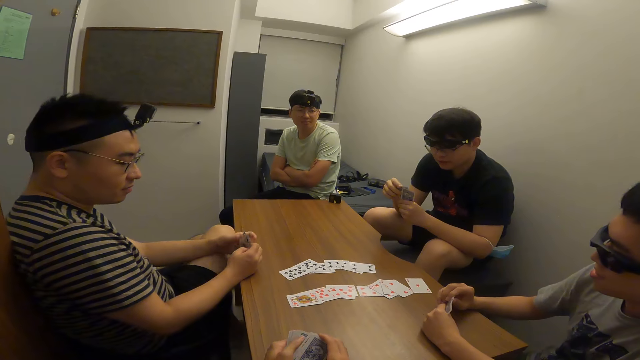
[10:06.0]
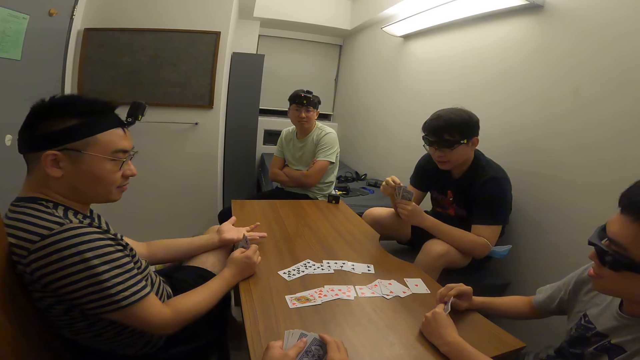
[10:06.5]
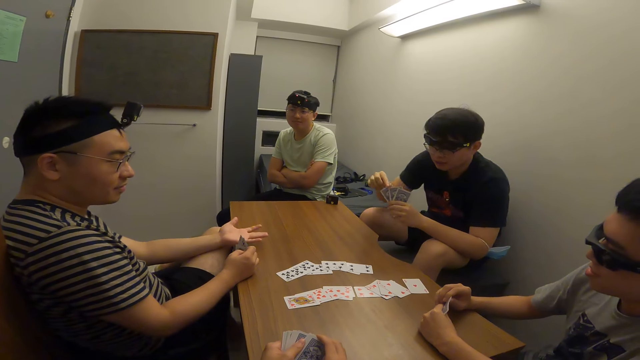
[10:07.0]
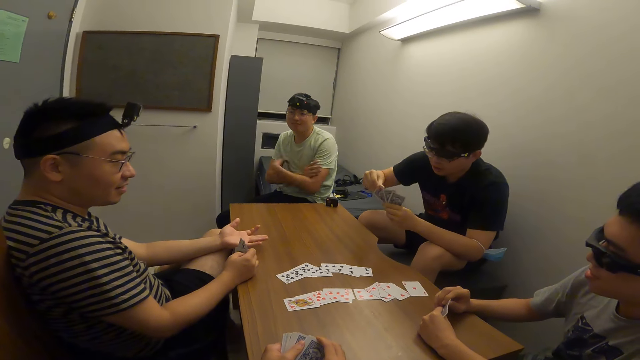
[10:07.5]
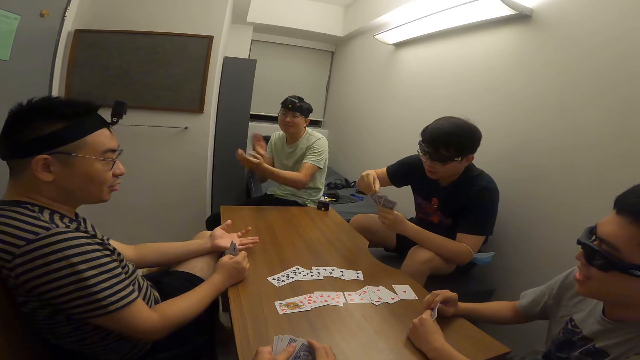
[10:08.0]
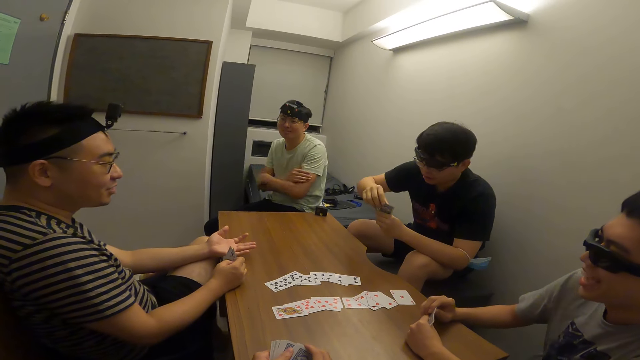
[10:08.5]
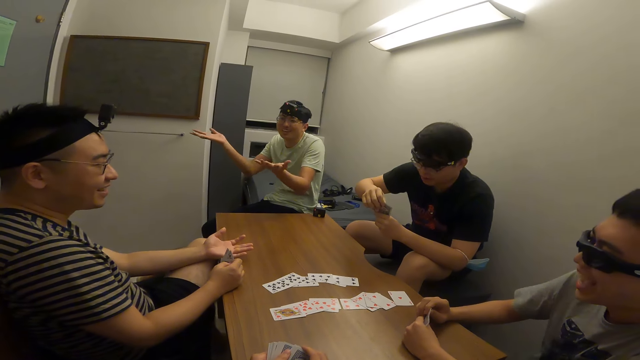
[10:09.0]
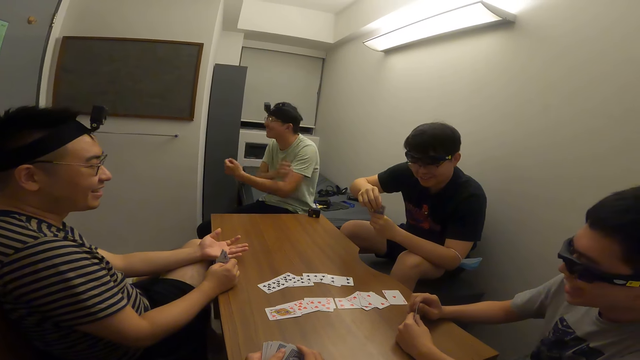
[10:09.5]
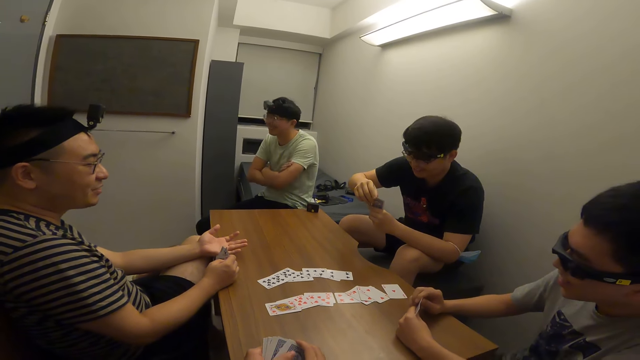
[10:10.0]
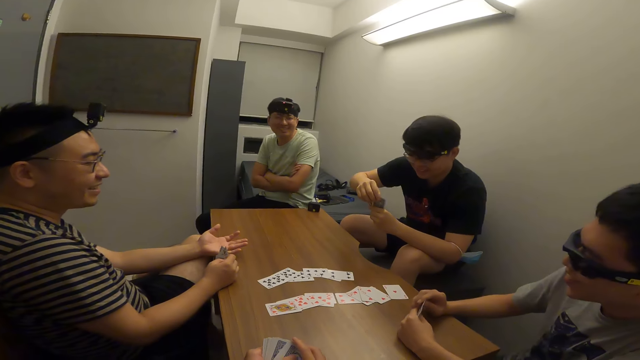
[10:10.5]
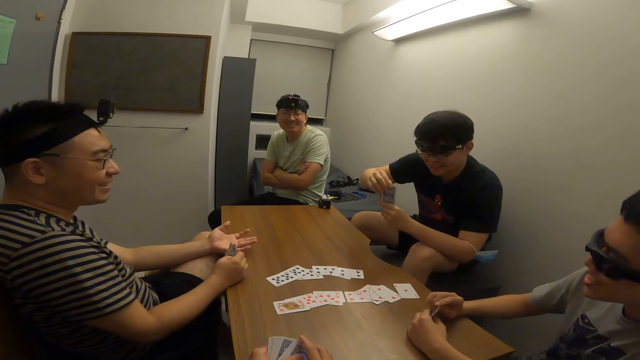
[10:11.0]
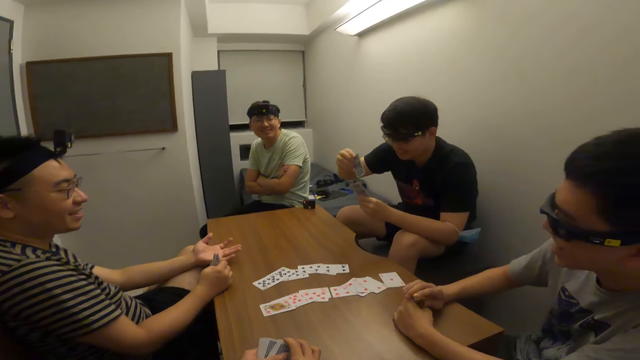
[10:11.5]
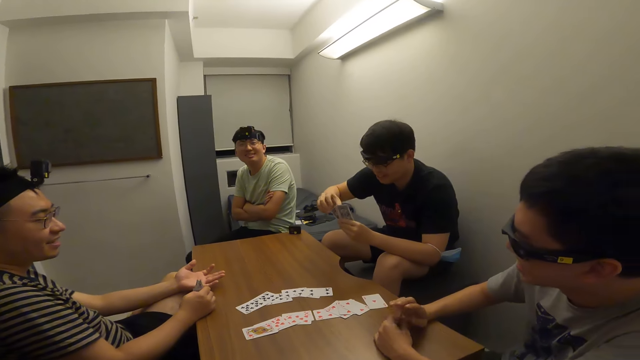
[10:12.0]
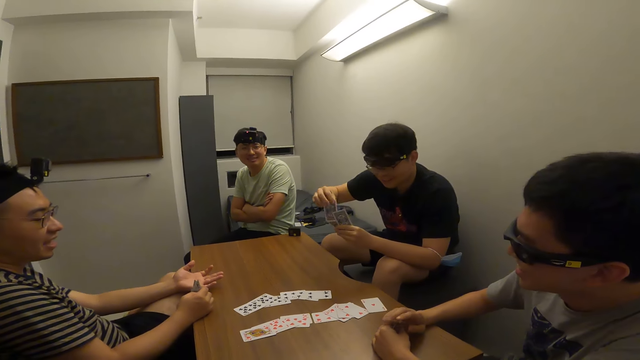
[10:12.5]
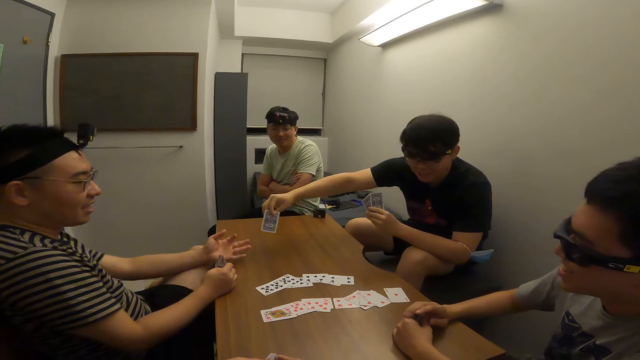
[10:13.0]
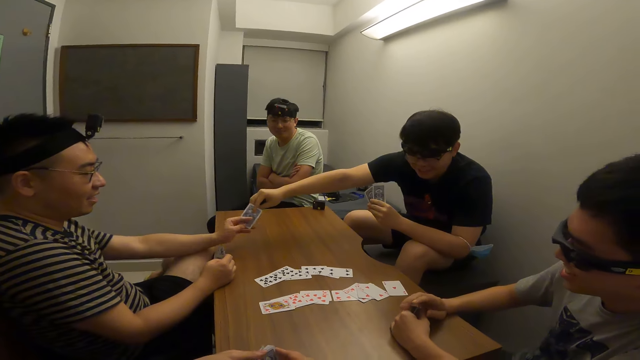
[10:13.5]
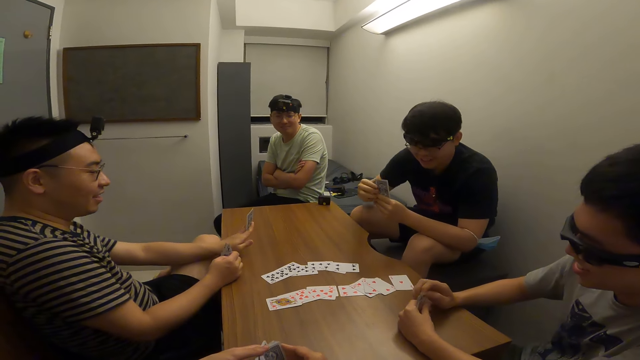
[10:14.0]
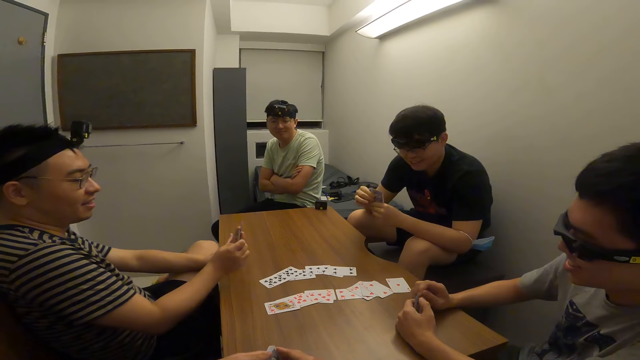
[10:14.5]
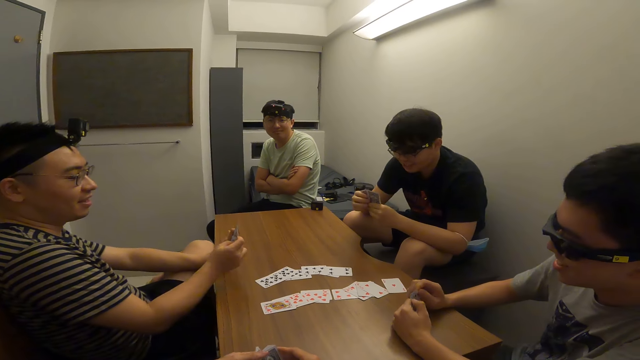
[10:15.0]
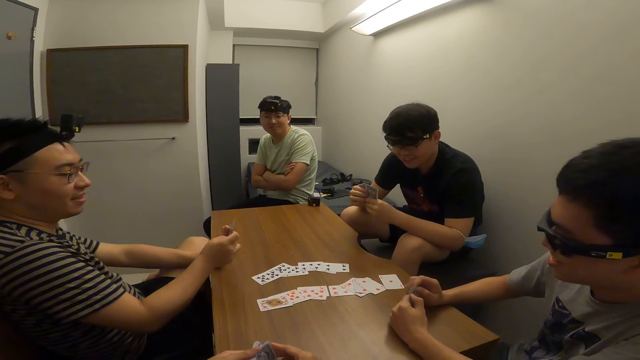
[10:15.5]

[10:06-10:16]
A player passes a card to another player with his right hand.

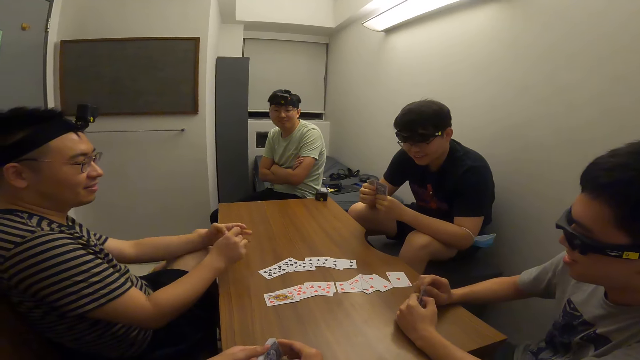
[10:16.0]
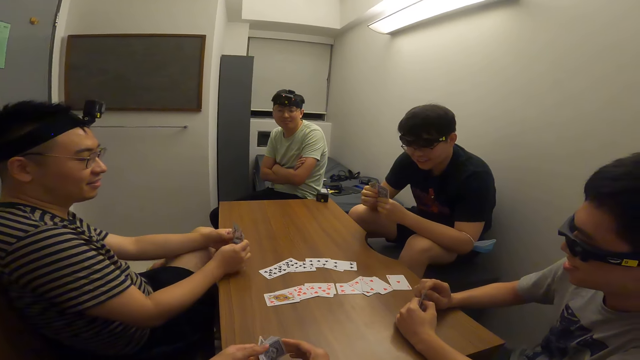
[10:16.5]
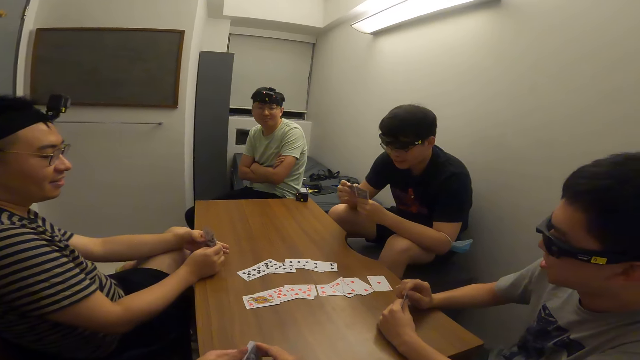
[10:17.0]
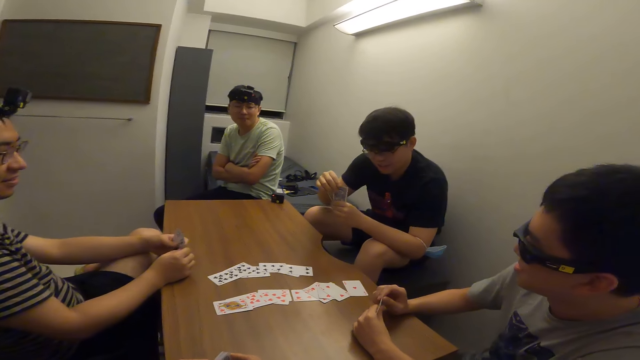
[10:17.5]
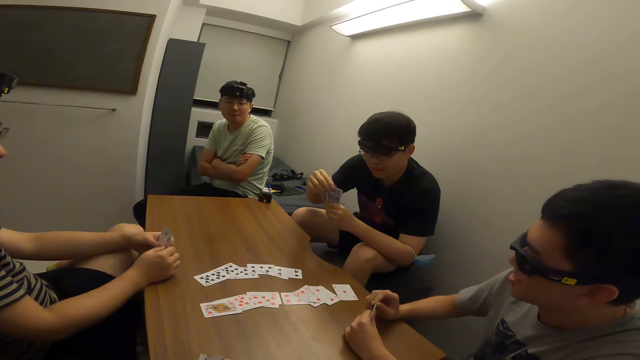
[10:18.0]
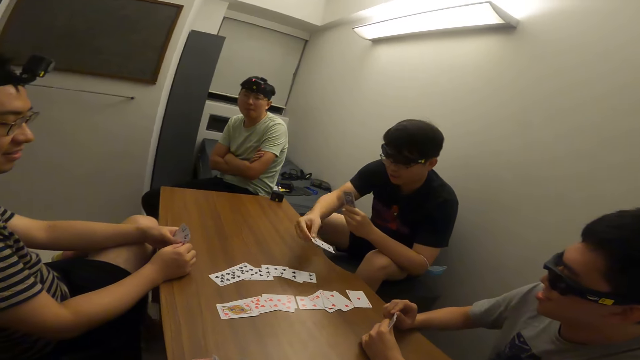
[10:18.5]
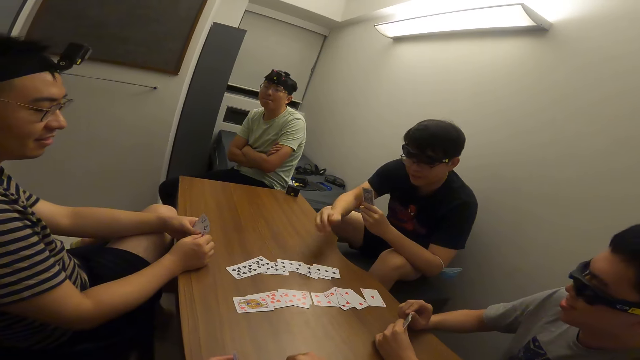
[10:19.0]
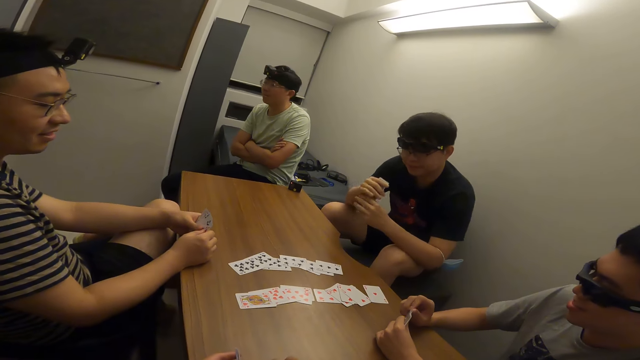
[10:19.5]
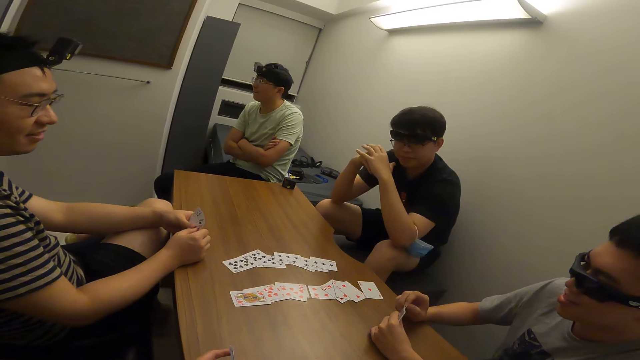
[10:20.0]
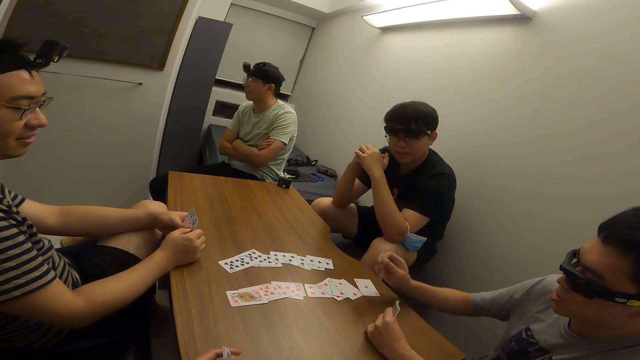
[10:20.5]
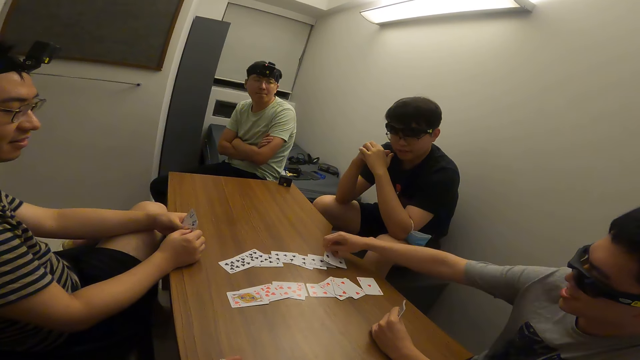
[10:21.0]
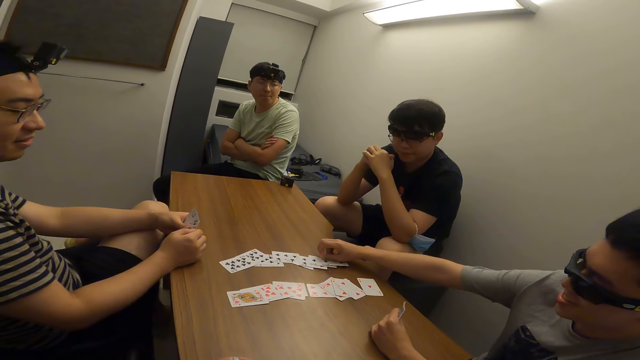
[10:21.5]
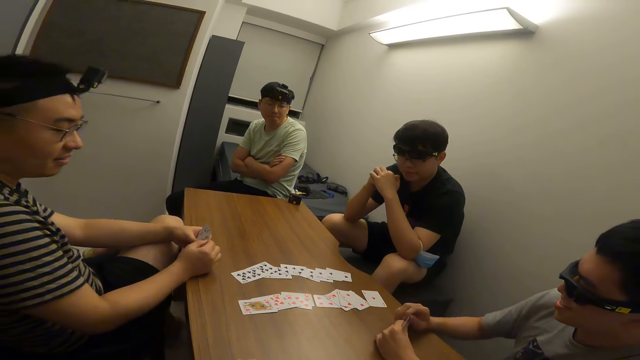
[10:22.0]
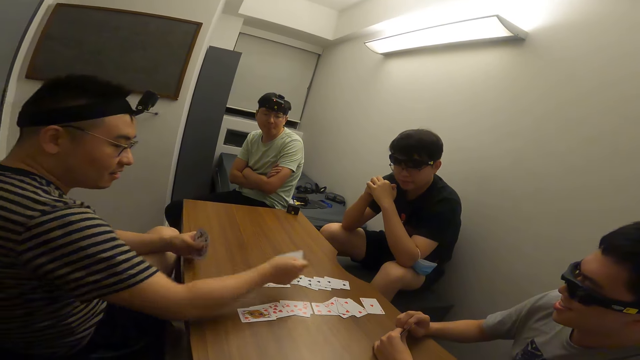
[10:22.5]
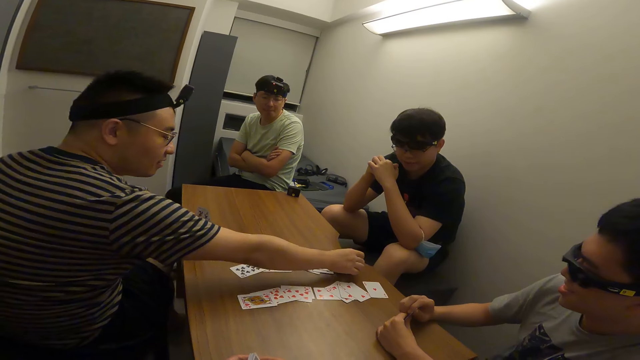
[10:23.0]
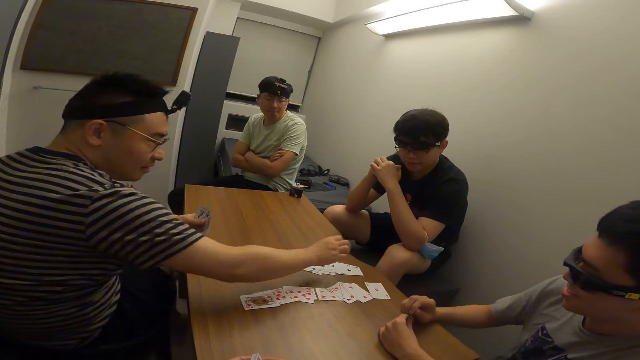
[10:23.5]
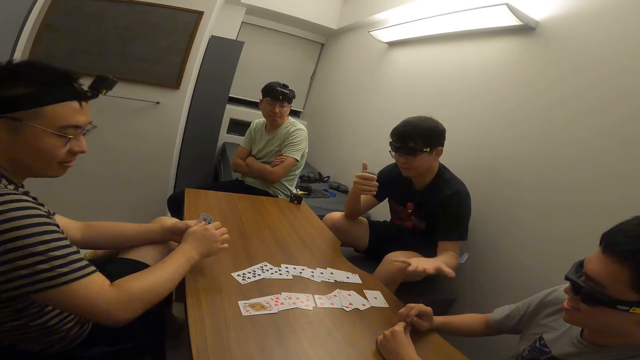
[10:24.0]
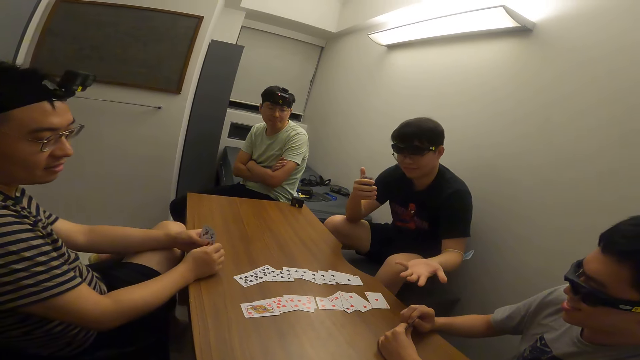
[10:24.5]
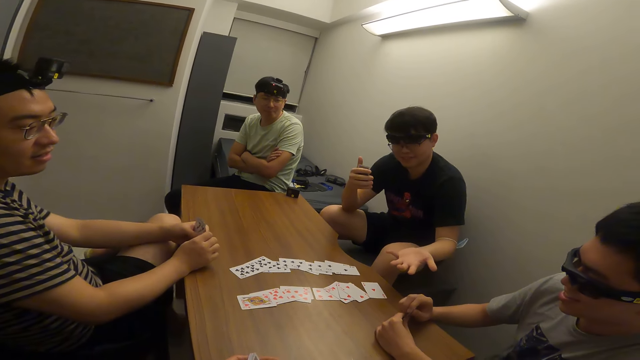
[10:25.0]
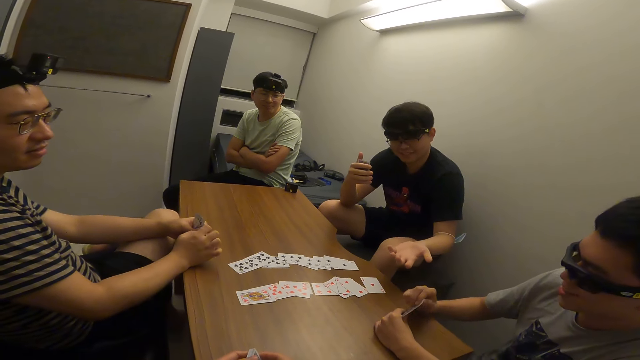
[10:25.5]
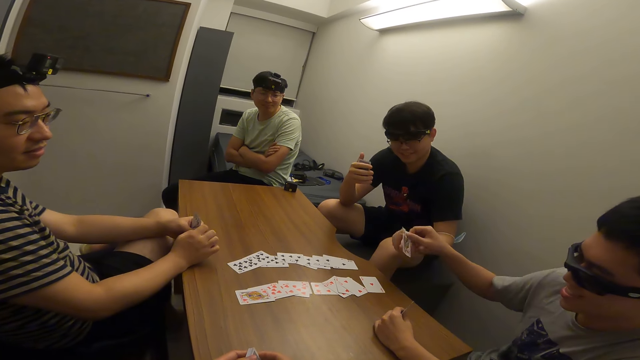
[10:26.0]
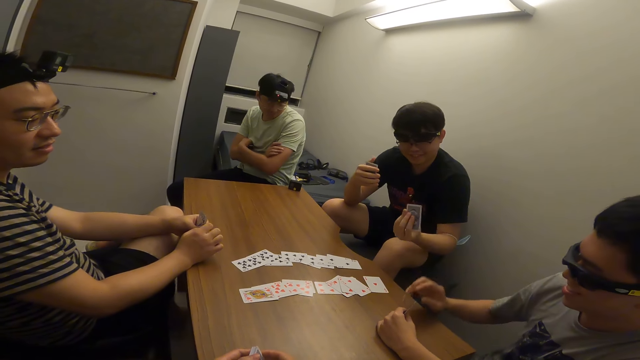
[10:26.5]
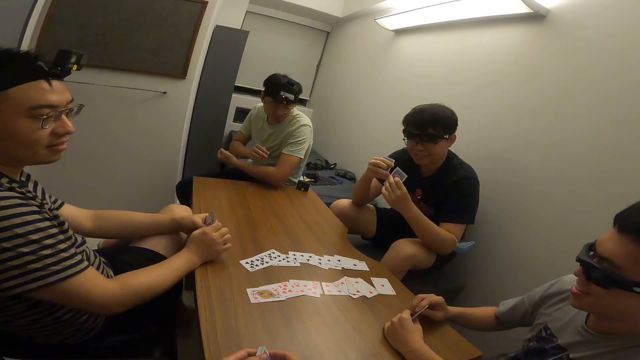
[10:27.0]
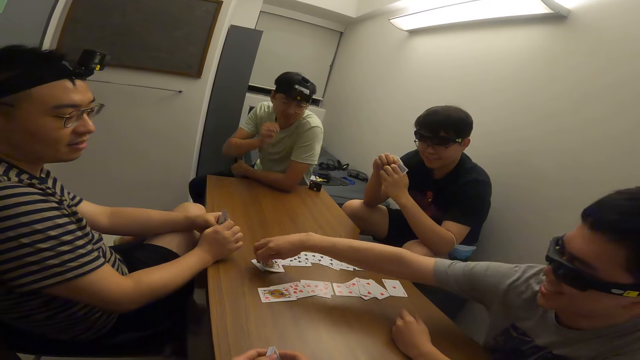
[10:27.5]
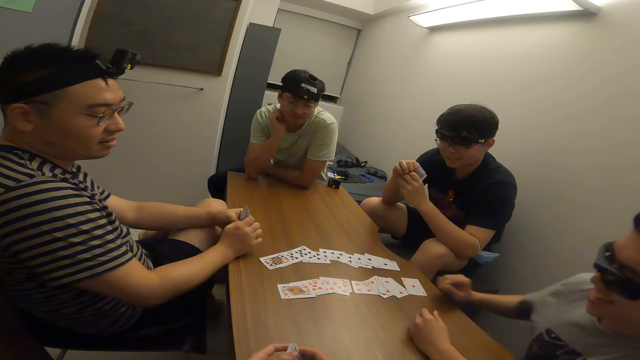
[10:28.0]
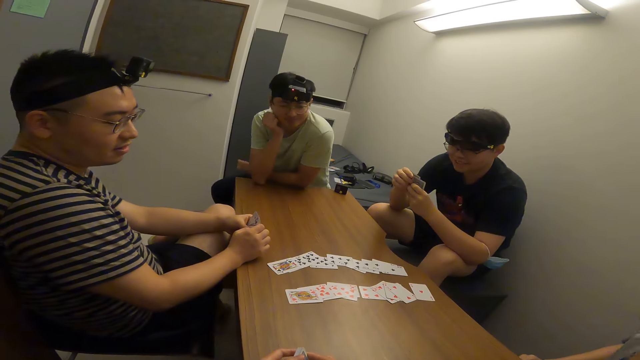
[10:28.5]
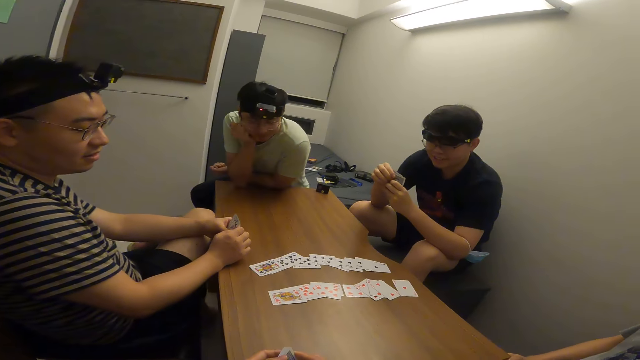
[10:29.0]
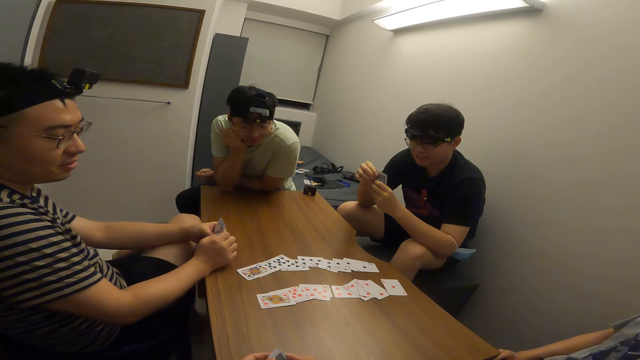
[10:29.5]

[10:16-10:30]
The camera wearer shuffles the card. A player places a card on the table with his right hand. Another player places a card on the table with his right hand. A third player places a card on the table with his right hand. The second player passes a card to the first player with his right hand. The second player places a card on the table with his right hand.
